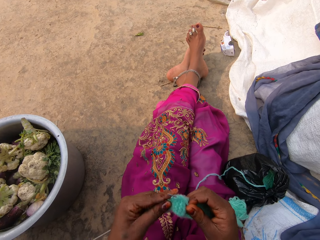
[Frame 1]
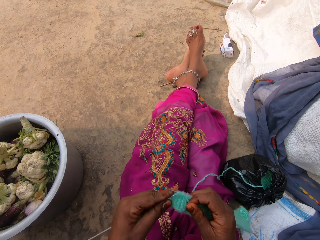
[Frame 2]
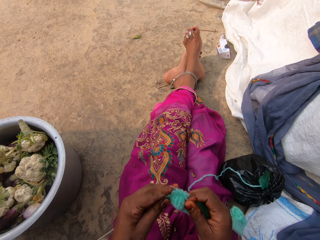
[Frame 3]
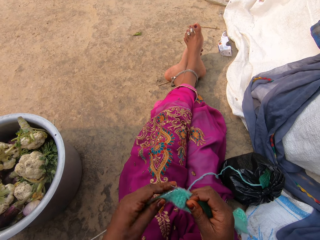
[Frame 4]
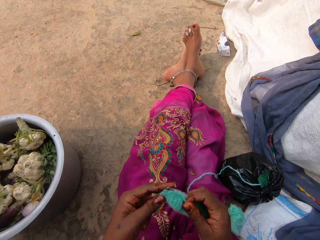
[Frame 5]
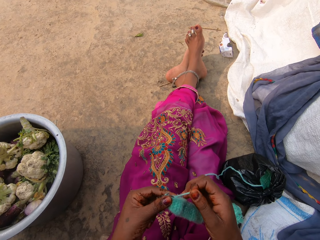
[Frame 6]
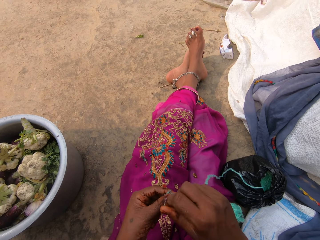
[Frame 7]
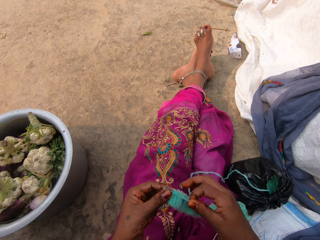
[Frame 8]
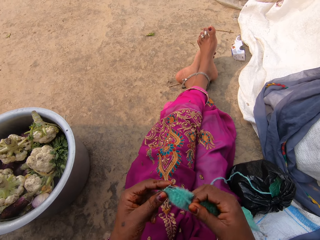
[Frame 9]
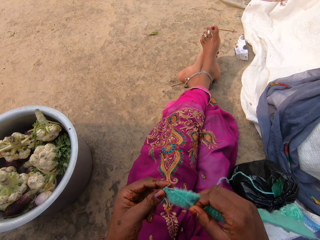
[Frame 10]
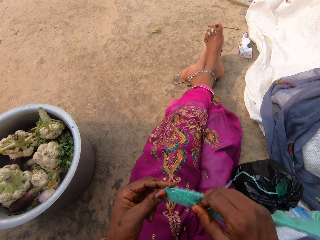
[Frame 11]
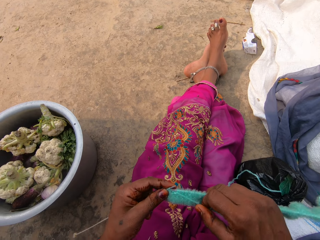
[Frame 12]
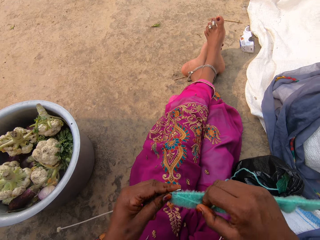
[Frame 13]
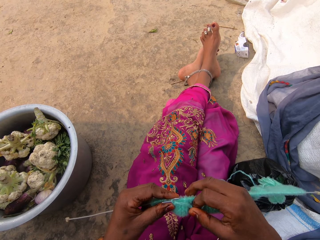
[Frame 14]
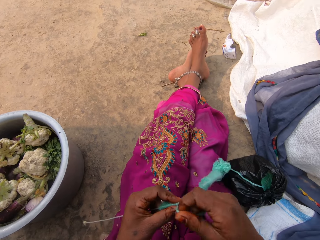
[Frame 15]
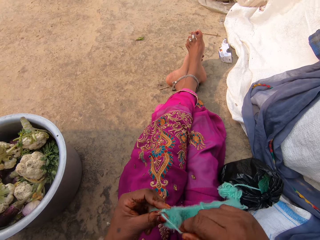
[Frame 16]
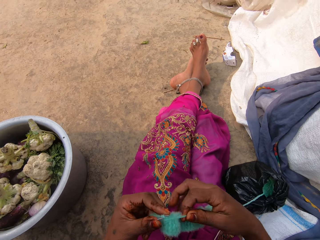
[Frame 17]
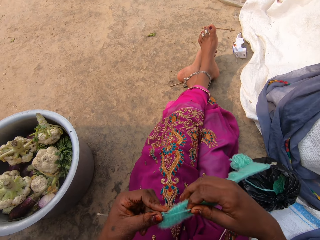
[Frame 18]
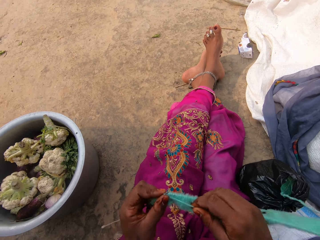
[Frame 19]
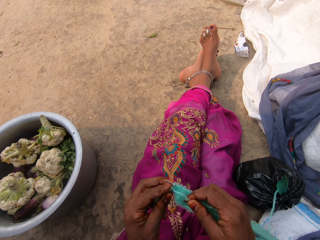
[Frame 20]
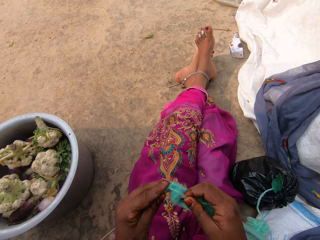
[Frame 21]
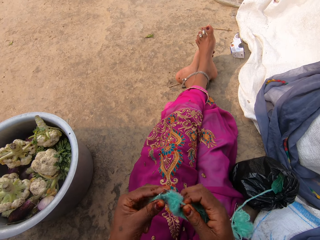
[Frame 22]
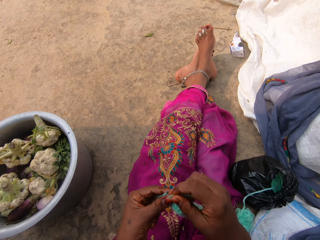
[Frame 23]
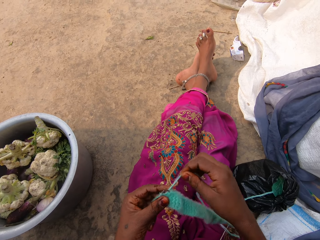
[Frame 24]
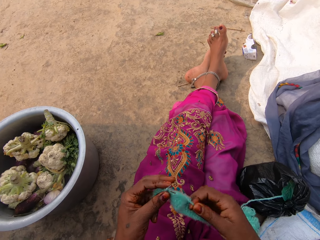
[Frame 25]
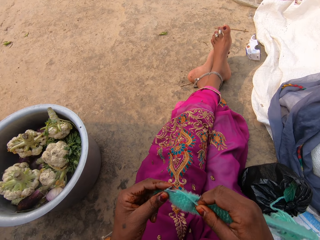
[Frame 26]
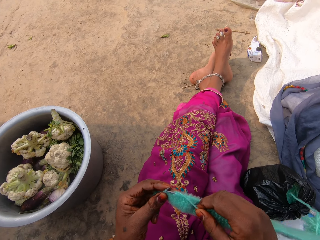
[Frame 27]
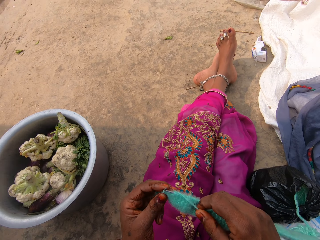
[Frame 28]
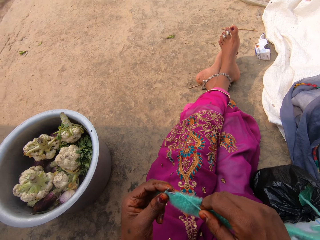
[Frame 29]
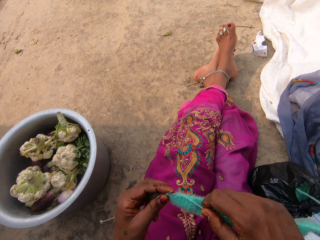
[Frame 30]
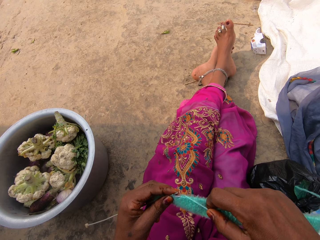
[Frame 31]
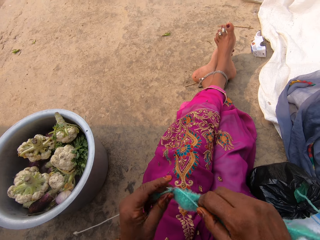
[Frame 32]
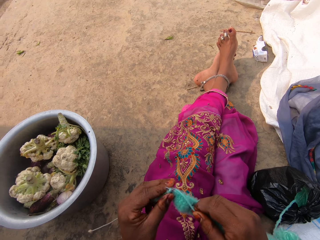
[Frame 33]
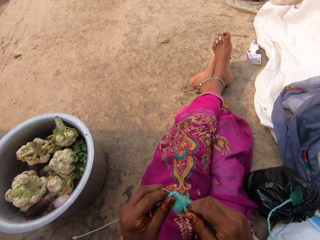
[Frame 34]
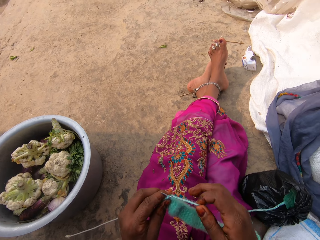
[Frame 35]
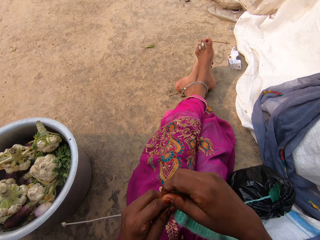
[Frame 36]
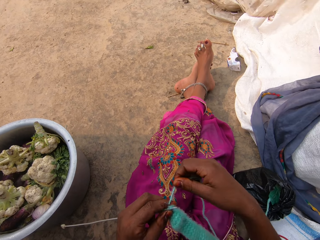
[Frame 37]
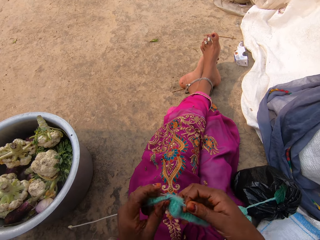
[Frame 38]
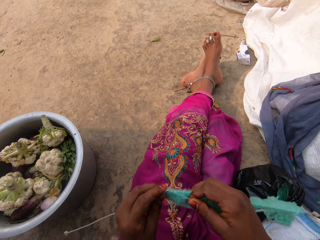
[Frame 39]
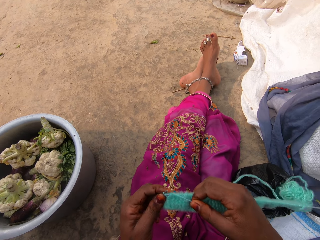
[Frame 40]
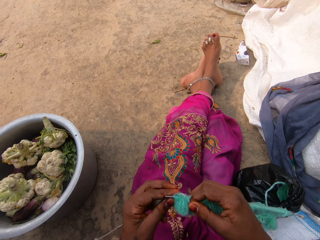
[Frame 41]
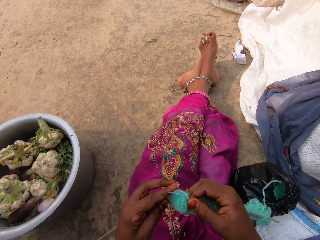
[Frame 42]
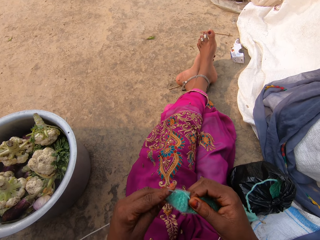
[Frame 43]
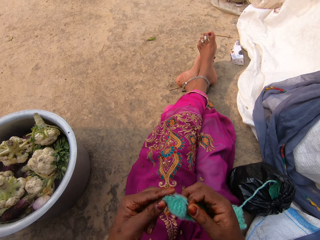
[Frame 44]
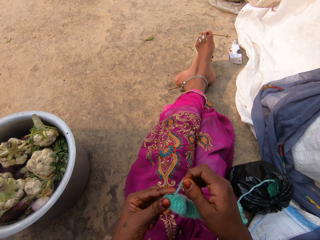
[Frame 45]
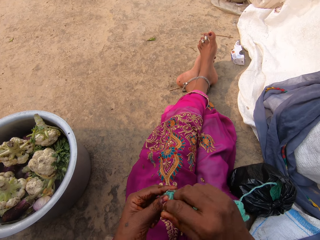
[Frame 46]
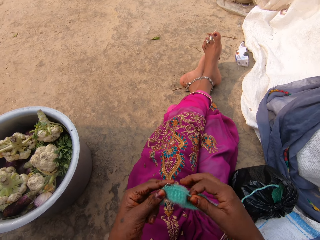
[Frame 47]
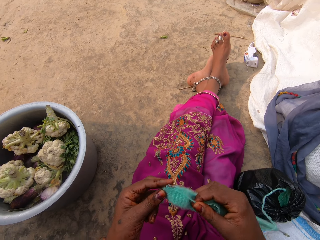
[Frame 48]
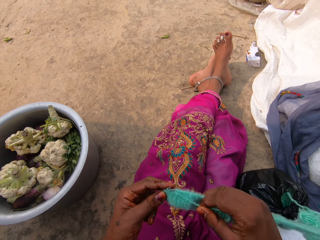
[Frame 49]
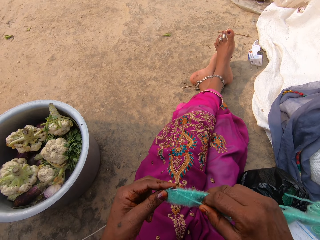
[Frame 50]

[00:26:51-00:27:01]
The camera wearer knits the fabric. They hold the thread.

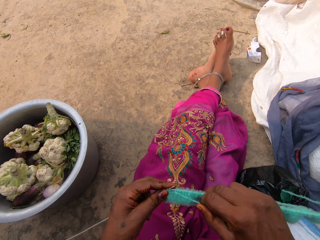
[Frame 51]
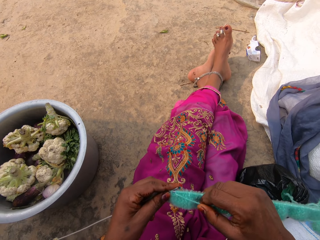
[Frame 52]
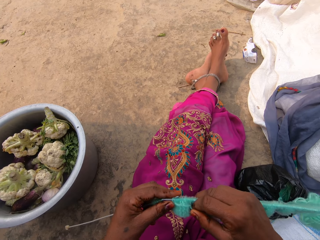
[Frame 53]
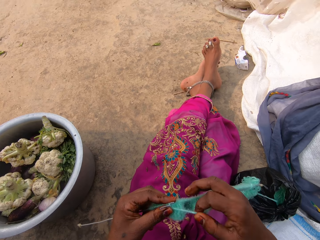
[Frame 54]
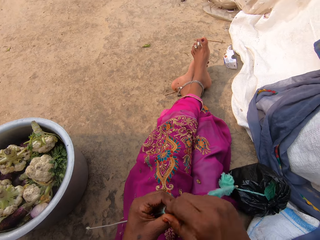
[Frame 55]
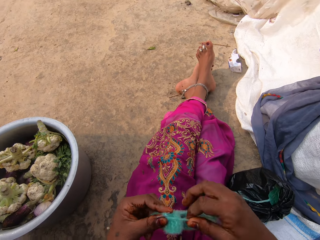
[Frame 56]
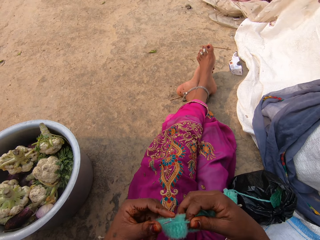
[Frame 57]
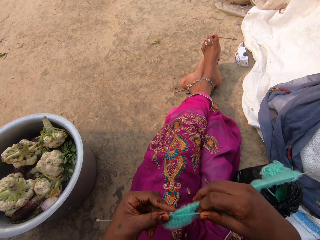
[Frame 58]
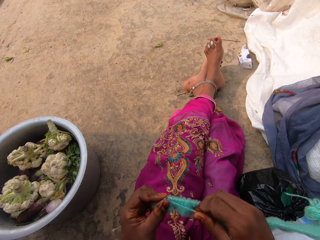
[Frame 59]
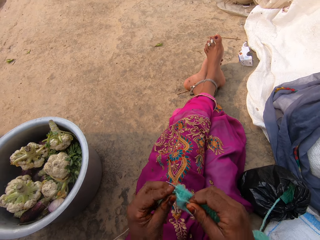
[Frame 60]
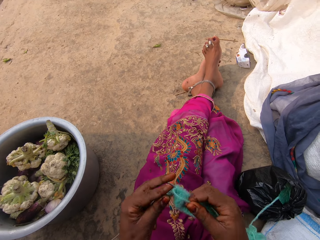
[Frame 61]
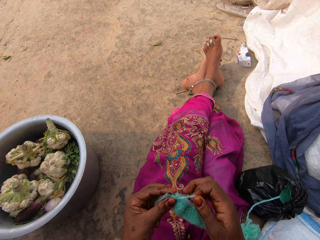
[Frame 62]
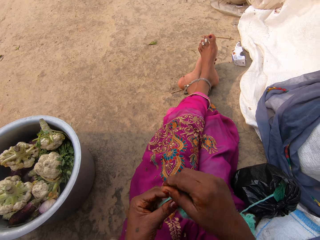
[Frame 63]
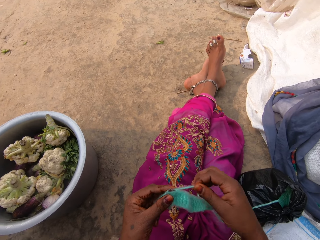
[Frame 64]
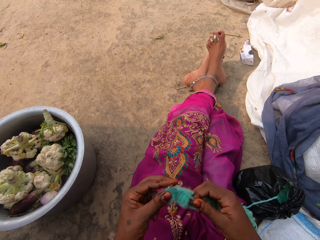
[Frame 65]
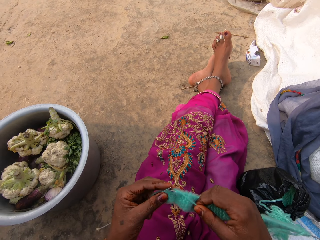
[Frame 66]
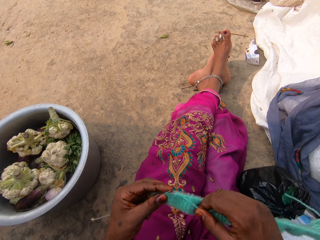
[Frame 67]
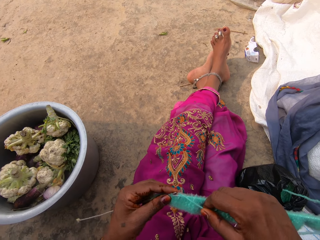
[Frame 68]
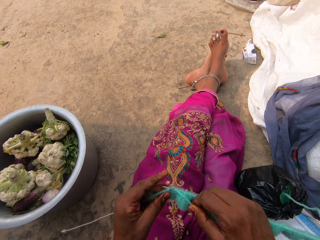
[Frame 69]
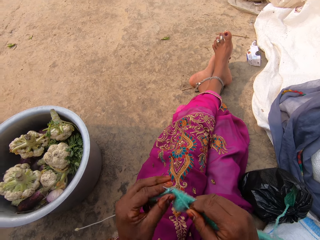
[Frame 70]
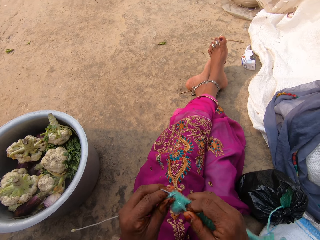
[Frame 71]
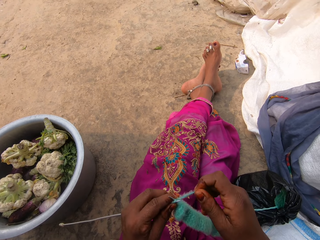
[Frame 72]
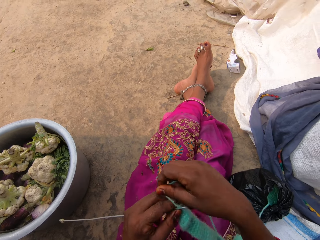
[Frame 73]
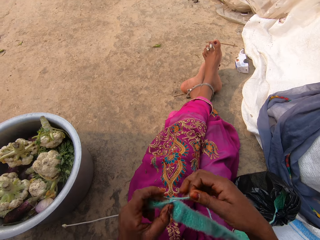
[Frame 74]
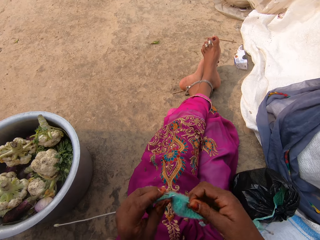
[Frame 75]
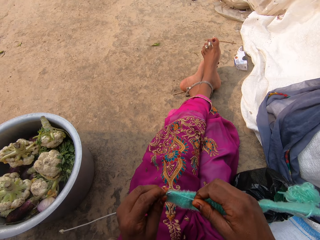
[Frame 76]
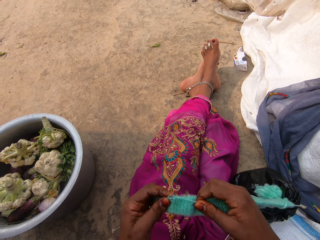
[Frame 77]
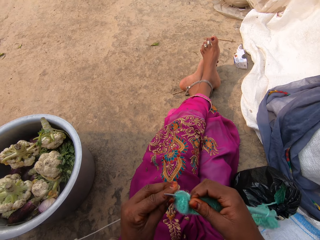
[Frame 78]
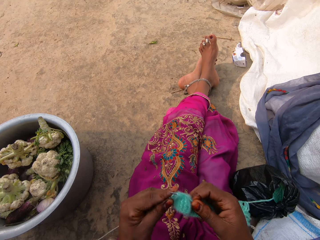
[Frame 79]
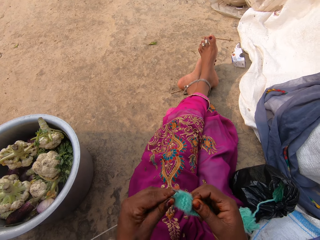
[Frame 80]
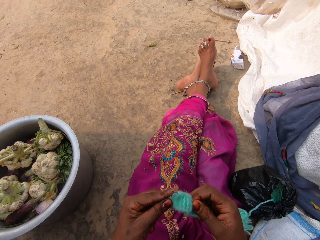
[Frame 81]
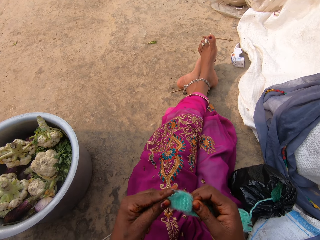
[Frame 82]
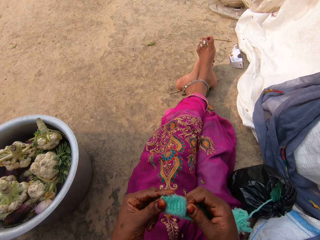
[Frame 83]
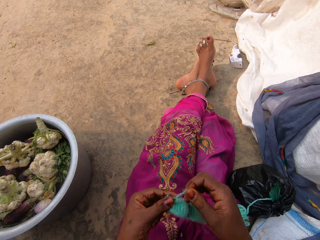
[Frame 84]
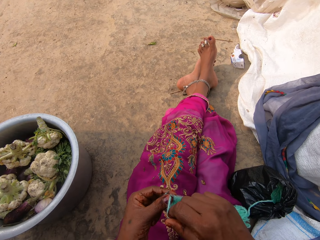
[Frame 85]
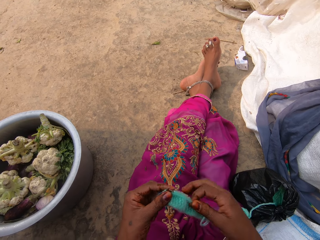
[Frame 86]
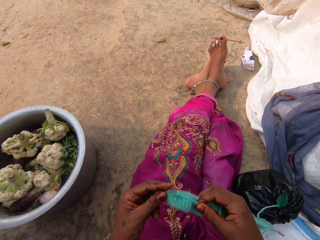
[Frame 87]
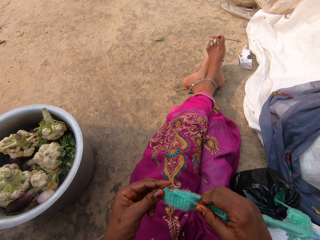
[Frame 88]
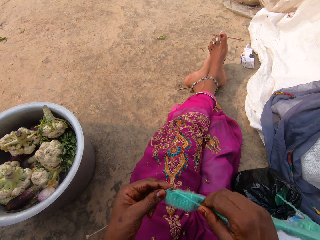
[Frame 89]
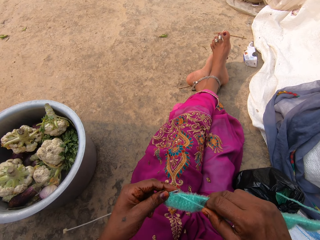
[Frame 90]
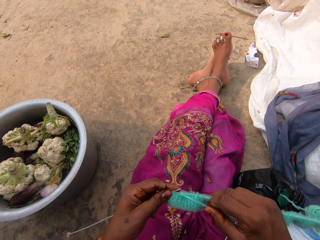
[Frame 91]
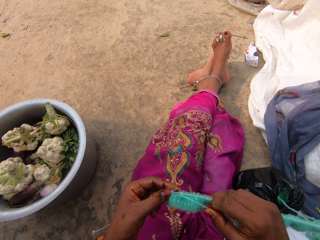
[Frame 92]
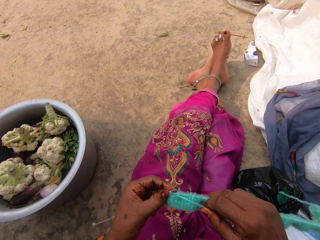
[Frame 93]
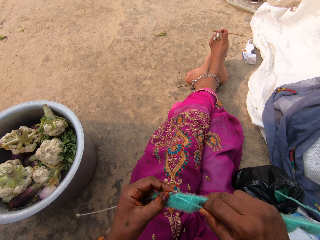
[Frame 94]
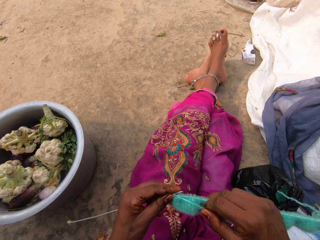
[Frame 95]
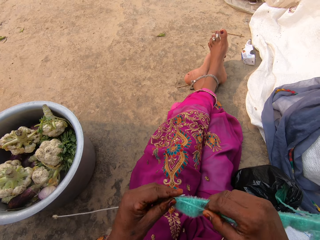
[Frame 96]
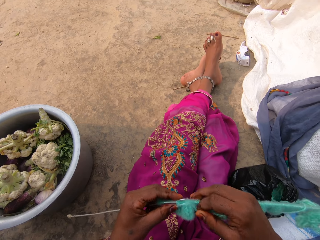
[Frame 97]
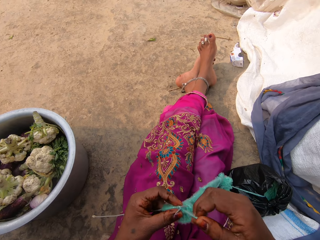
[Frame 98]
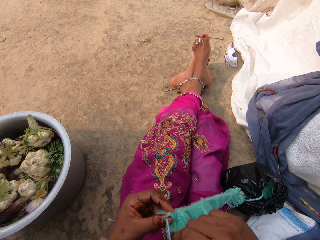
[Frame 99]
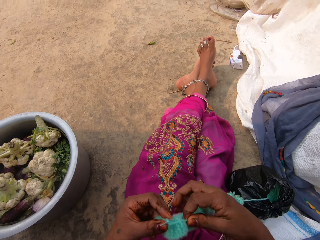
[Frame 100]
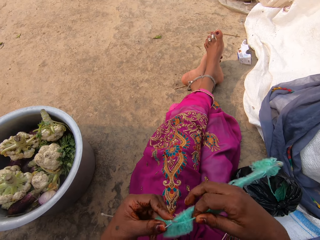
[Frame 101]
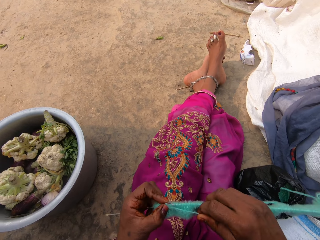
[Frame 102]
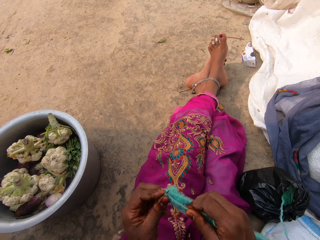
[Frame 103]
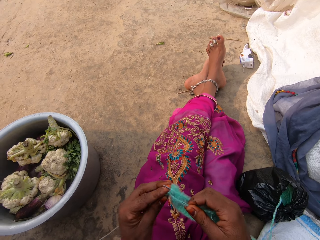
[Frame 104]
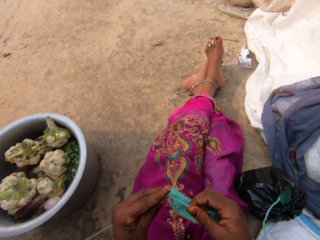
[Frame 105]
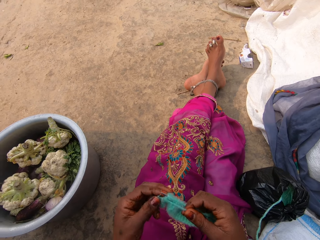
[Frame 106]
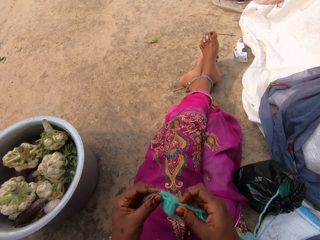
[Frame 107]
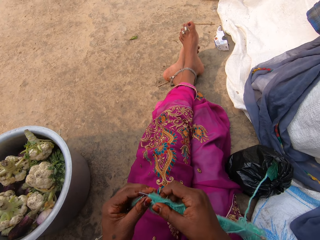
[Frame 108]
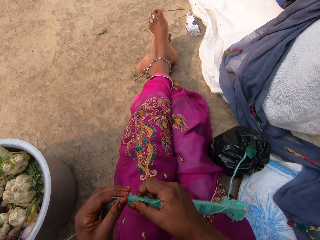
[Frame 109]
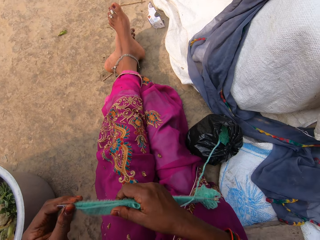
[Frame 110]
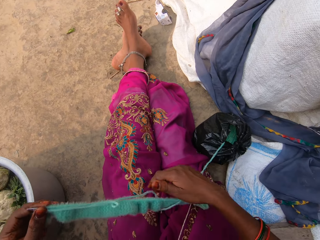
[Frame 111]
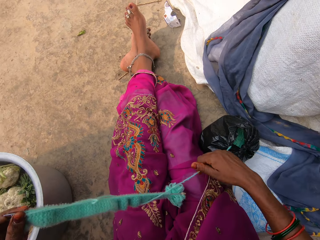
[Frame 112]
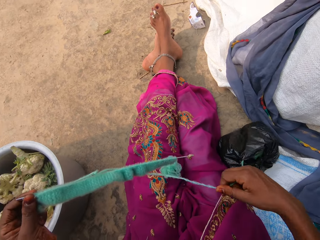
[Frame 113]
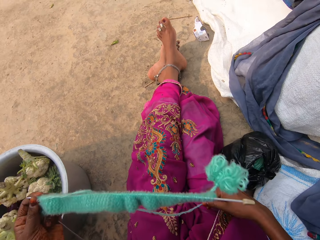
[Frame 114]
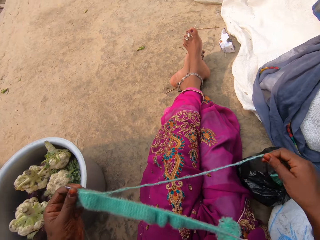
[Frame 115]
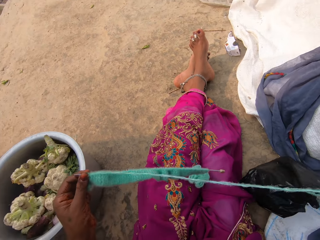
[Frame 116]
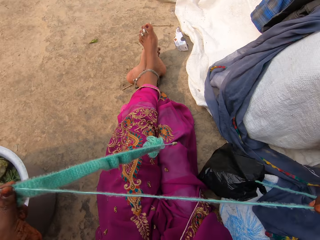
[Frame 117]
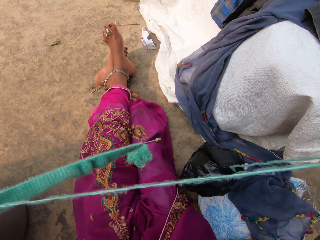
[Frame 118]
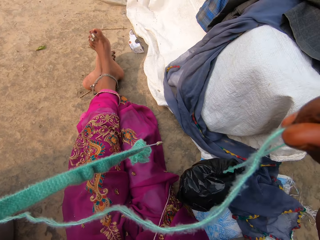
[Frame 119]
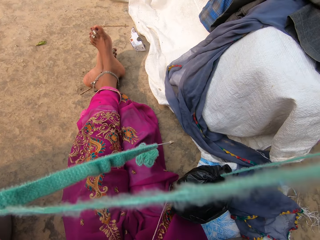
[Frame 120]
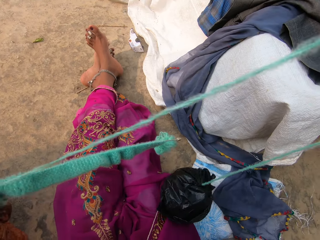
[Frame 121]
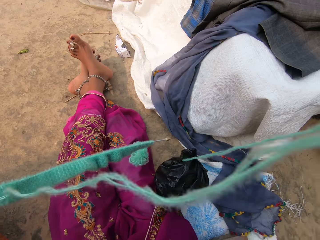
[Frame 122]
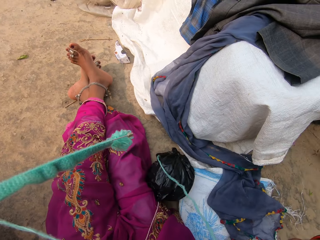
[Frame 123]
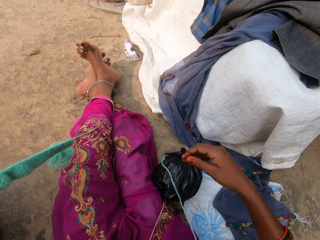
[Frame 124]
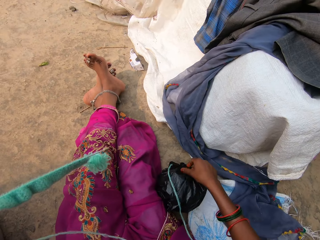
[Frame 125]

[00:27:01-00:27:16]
The camera wearer holds the fabric with both hands. She knits the fabric. She holds the thread. She adjusts the thread with her right hand. She holds the thread.
